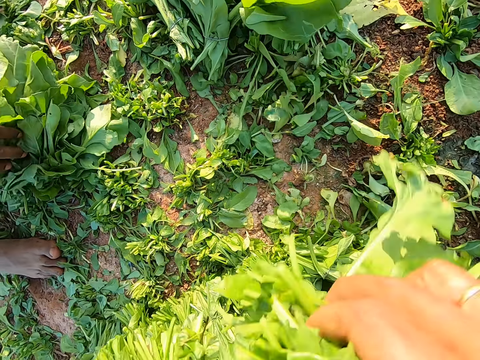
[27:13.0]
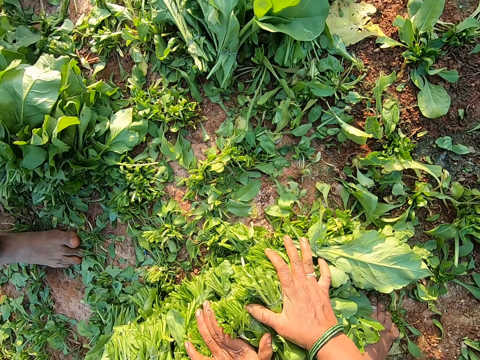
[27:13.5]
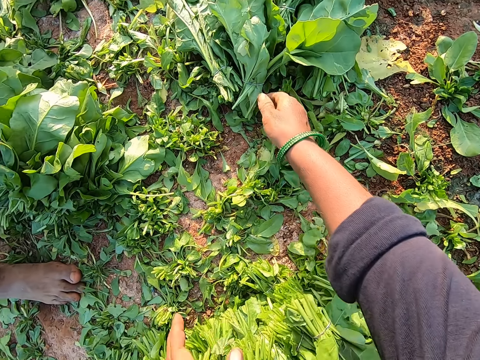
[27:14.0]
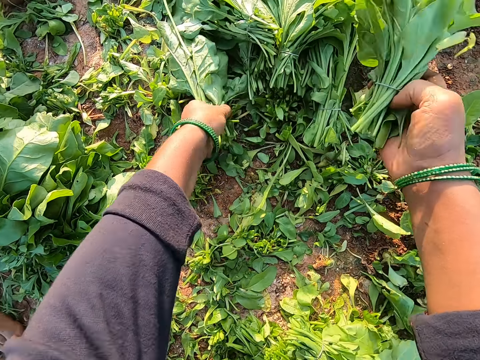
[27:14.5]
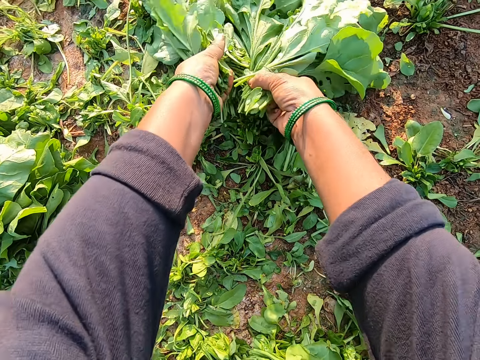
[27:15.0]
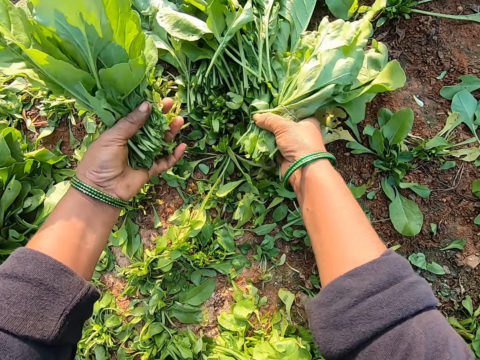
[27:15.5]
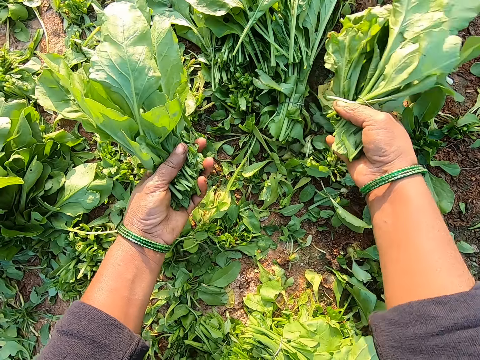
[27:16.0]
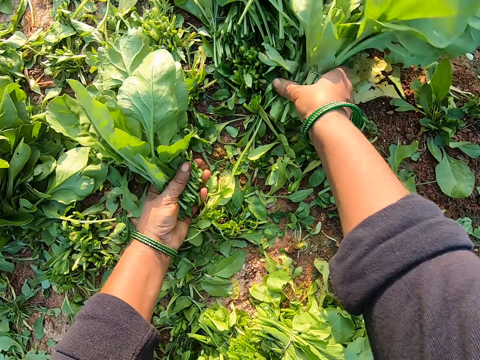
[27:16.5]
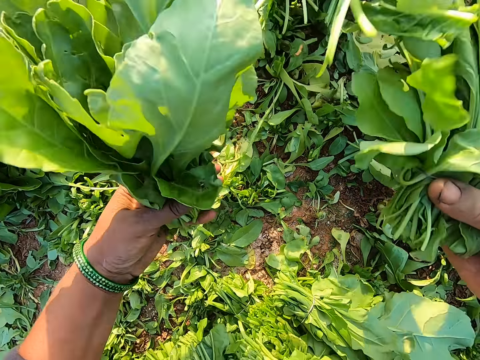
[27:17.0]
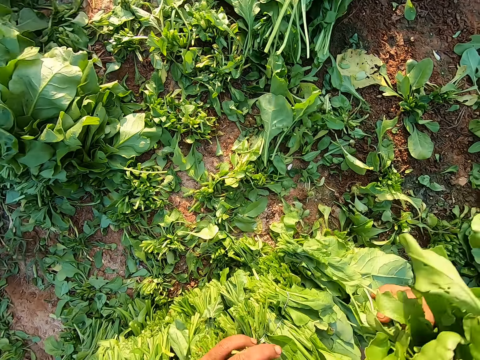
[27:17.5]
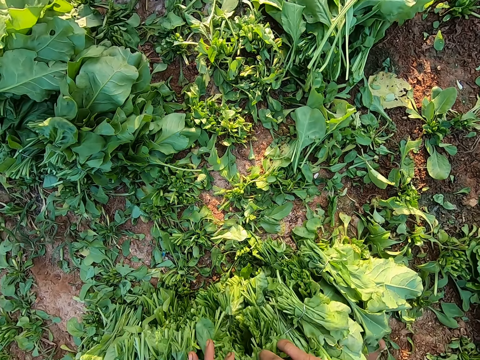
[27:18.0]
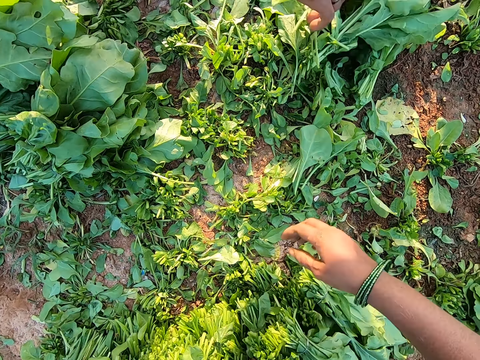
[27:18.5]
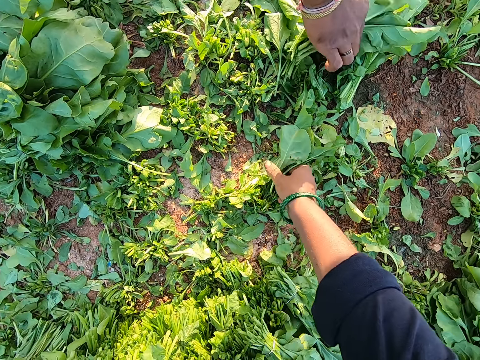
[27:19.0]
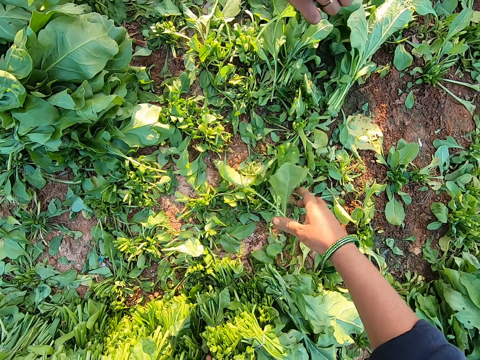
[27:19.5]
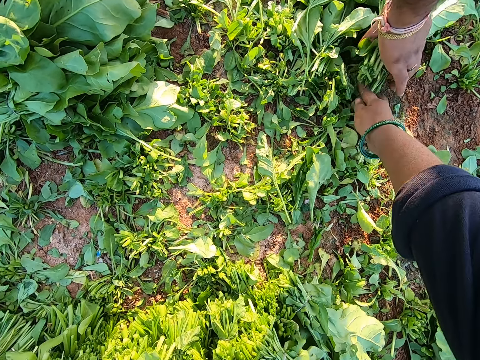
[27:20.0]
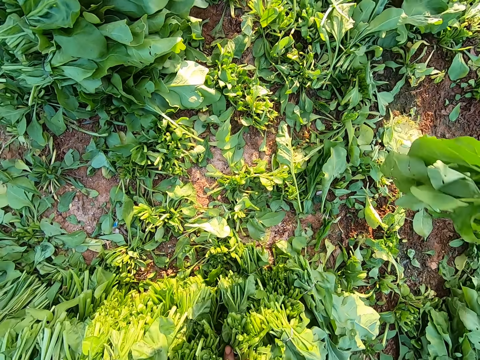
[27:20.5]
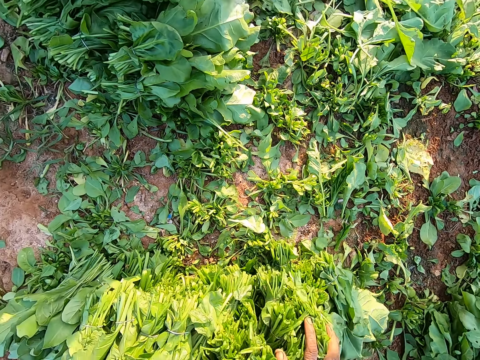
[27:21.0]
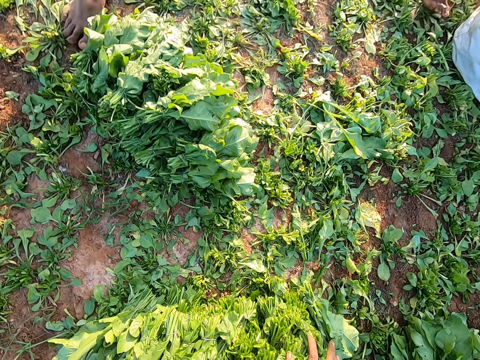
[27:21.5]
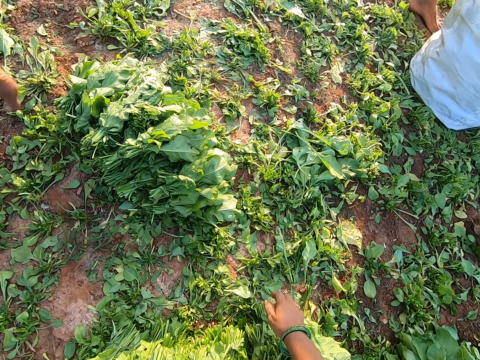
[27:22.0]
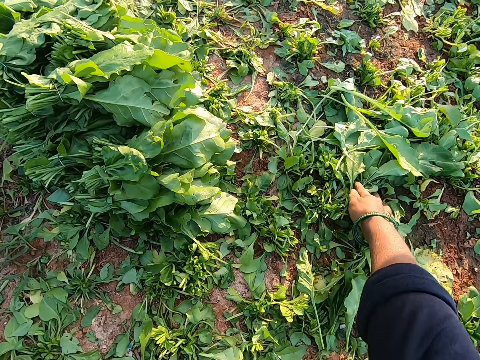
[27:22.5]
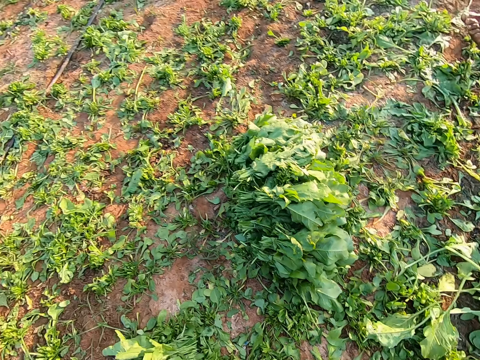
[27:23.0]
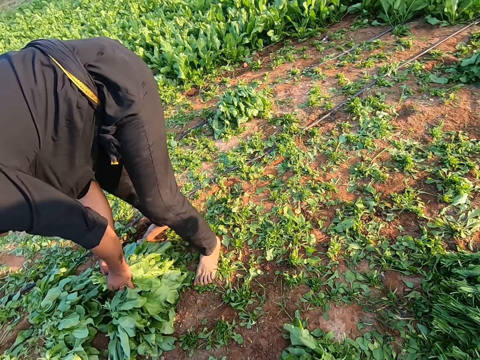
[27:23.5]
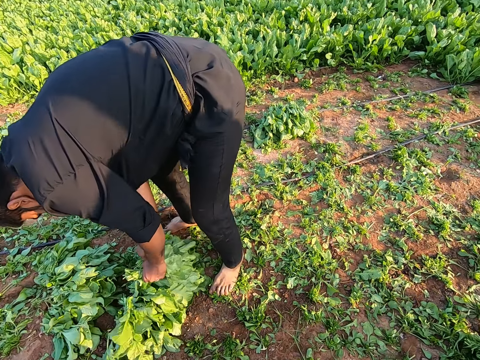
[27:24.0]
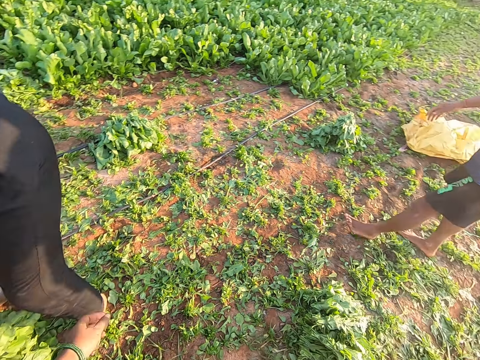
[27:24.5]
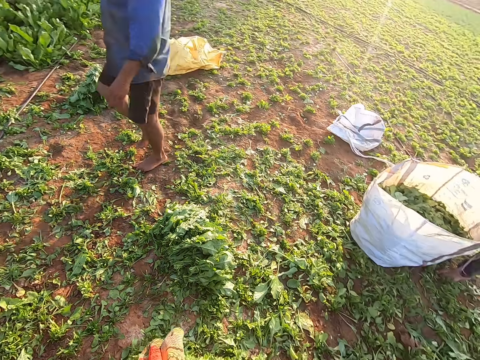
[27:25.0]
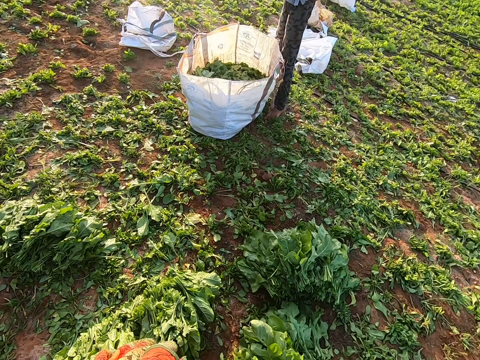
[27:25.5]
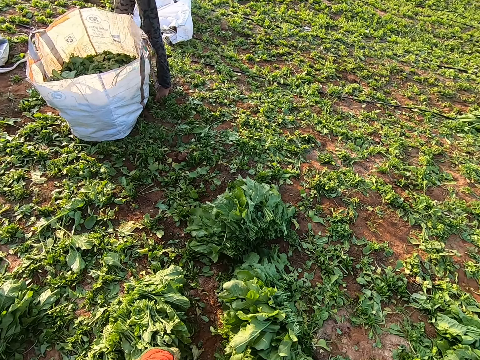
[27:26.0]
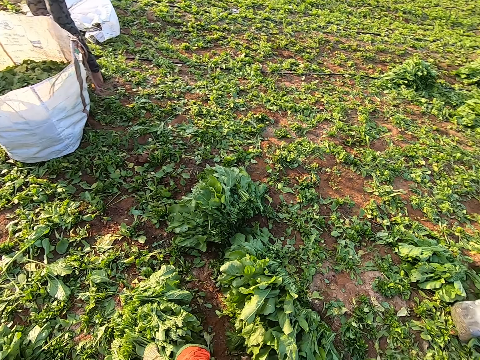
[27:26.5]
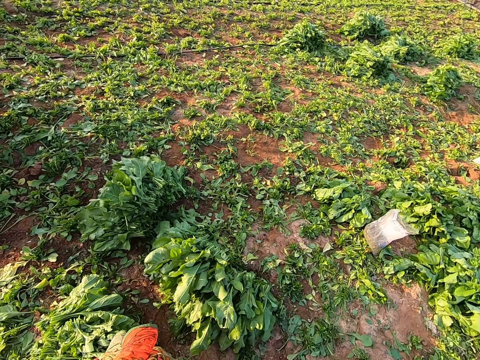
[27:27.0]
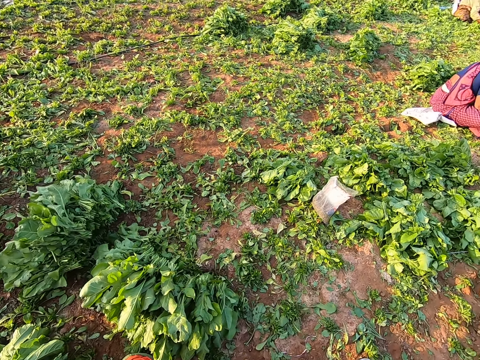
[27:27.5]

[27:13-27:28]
The camera wearer drops the spinach leaves in her hands on the ground. She moves both hands. She picks some spinach leaves from the ground with her right hand, picks some spinach leaves from the ground with her left hand, and picks some spinach leaves from the ground with her right hand. She places the vegetables in her hands on some vegetable on the ground. A man picks vegetables from the ground with his right hand. The camera wearer picks the vegetables from the ground with her right hand. She interacts with the man. She picks the vegetables from the ground with her right hand again. She places the vegetables in her right hand on some vegetables on the ground. She picks the vegetables from the ground with her right hand. She looks around. The man packs the vegetables with his hands. Another man walks on the farmland.

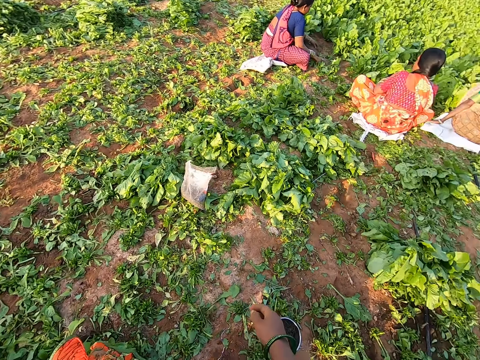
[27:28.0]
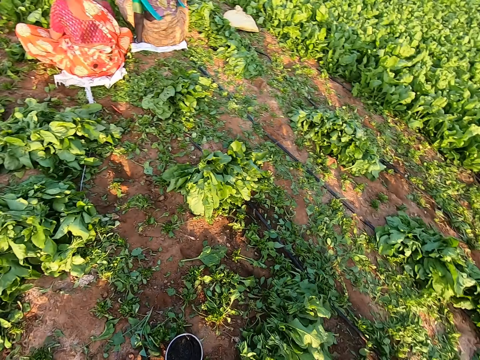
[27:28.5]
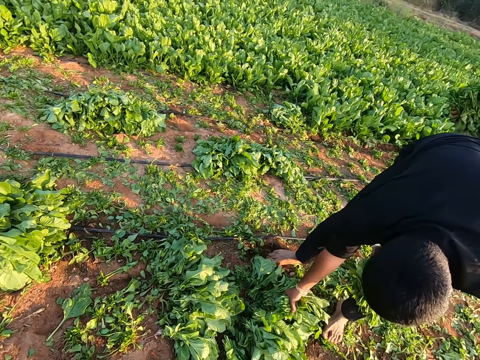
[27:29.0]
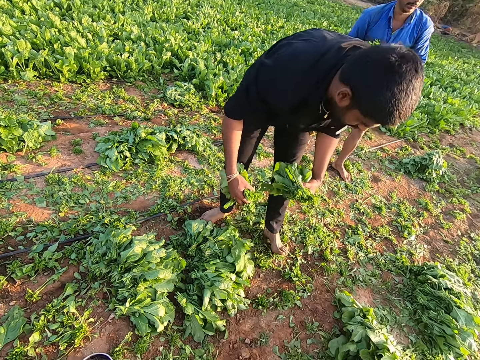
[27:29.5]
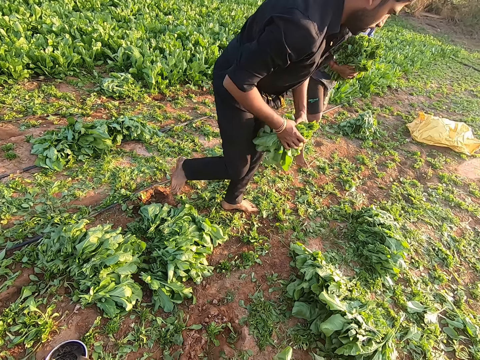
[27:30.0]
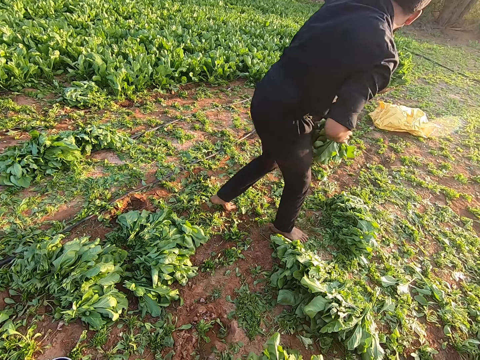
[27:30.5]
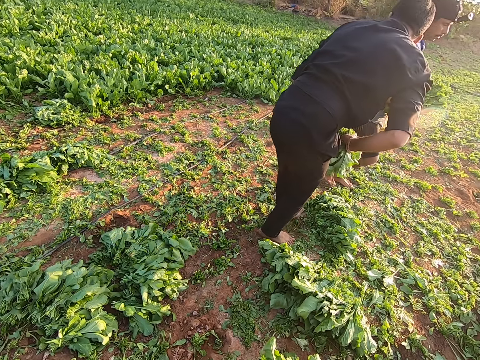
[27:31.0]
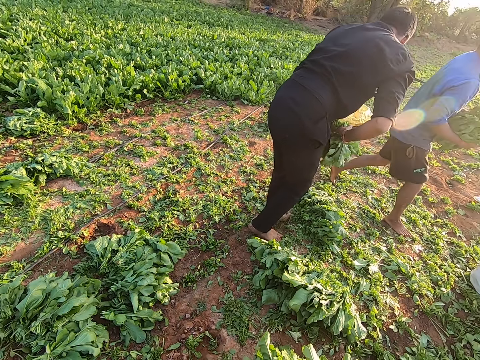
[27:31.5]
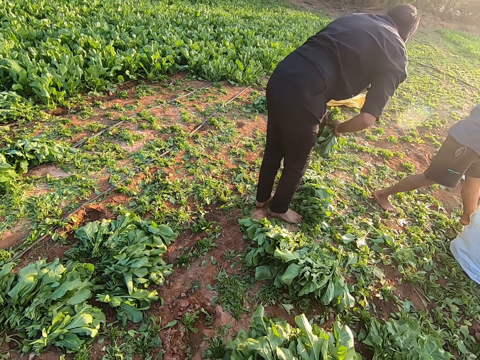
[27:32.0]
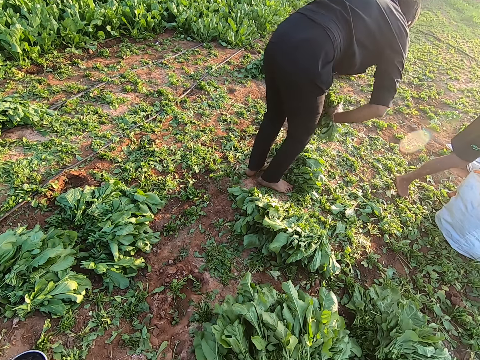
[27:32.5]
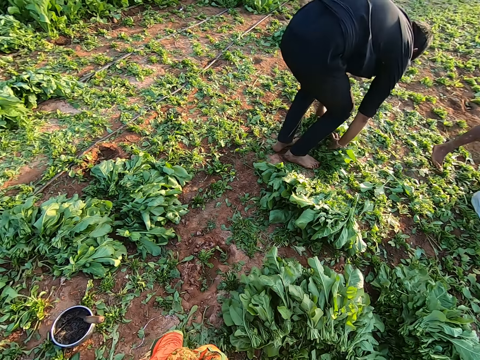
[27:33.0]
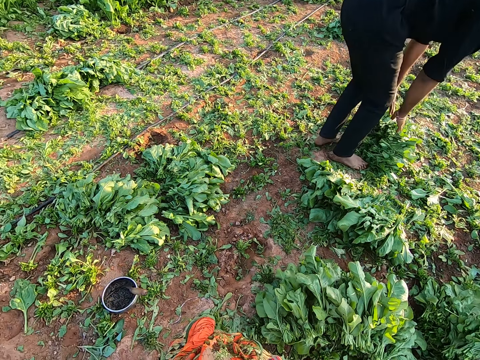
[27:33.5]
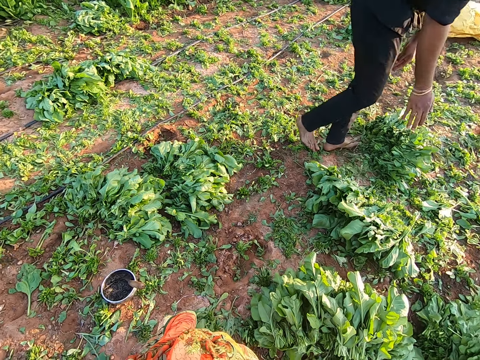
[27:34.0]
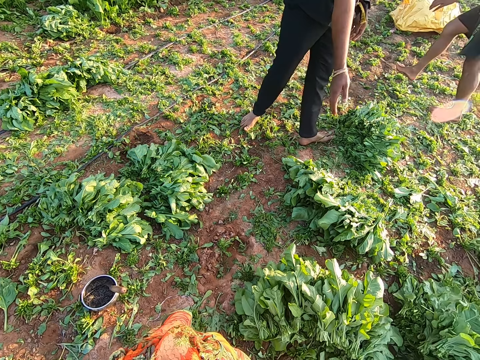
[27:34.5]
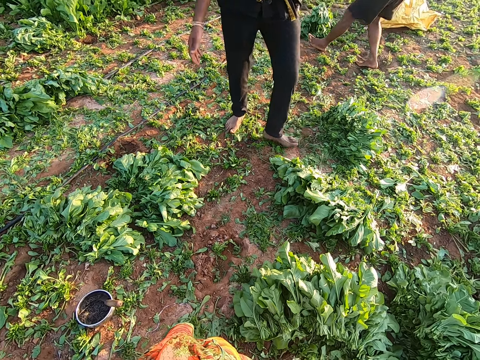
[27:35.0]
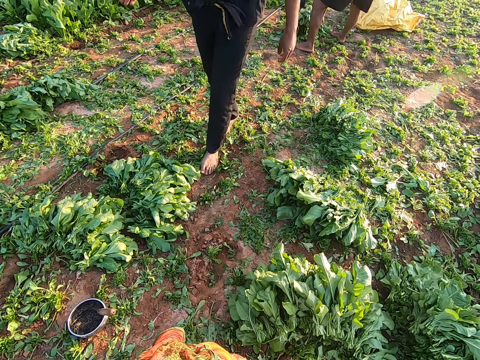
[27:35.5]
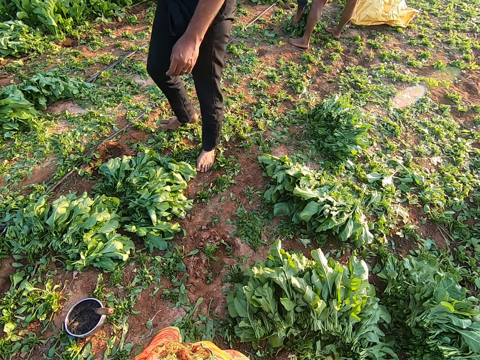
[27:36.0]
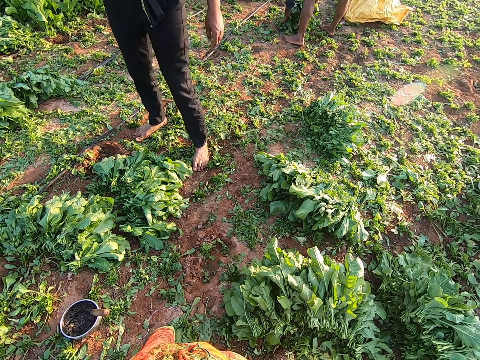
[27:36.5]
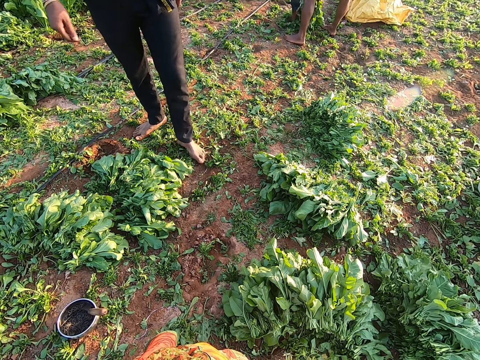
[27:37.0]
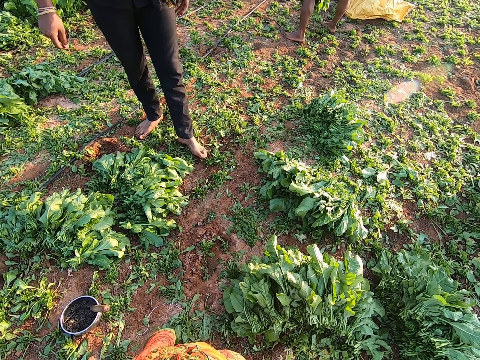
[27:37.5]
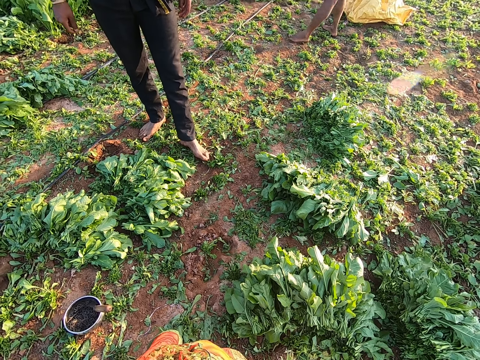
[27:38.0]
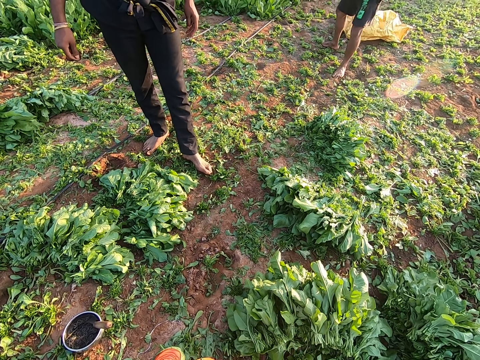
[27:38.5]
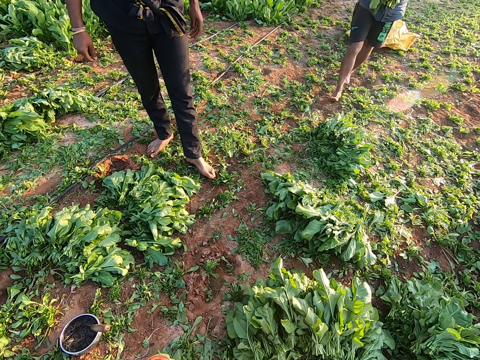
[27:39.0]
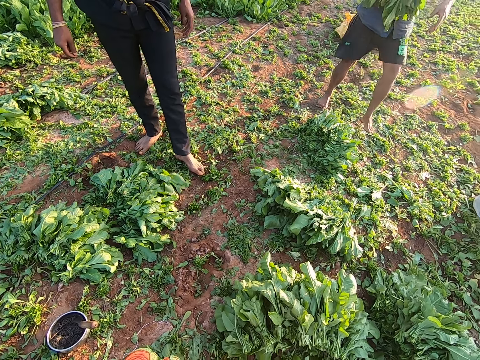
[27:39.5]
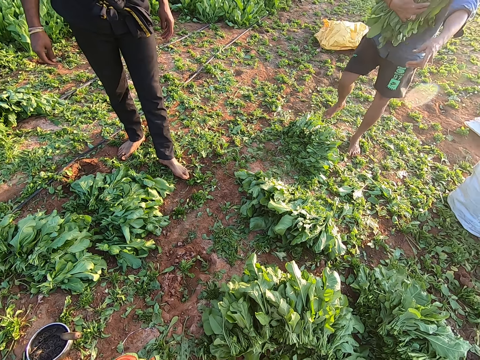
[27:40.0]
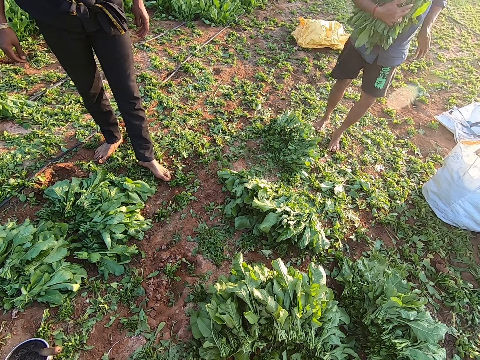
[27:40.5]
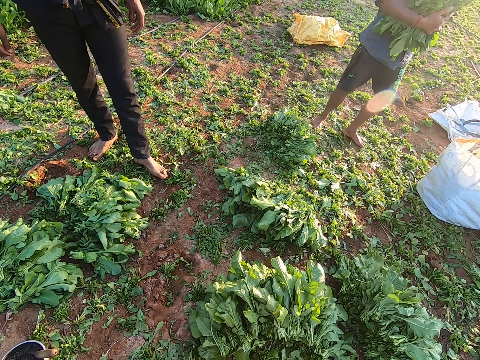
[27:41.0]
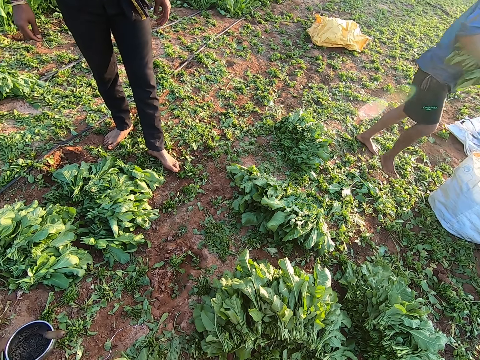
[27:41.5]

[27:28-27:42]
A woman, another woman and a third woman sit on the farmland. A man packs vegetables from the ground with his right hand. Another man holds the vegetables with his hands. The first man picks kales. The camera wearer walks. The other man puts the vegetables in his hands into a bag. The first man places the vegetables in his hands on some vegetable on the ground. The first man converses with the camera wearer and moves his hand. He walks. The other man packs the vegetables from the ground with his hands. The first man looks around. The other man converses with the camera wearer. He walks and moves his hand.
